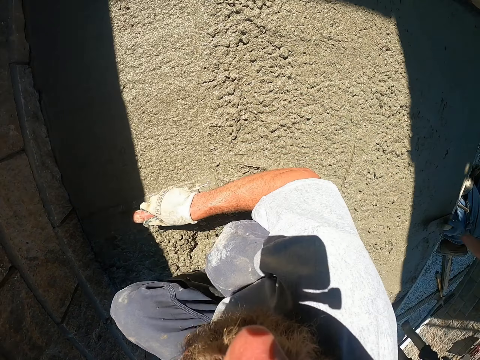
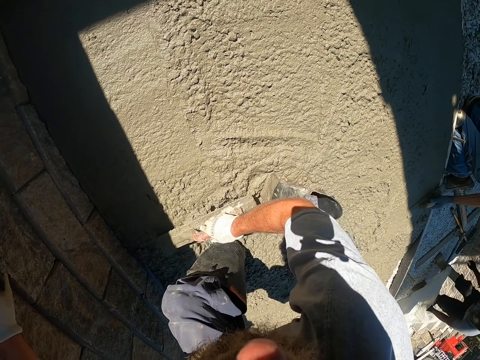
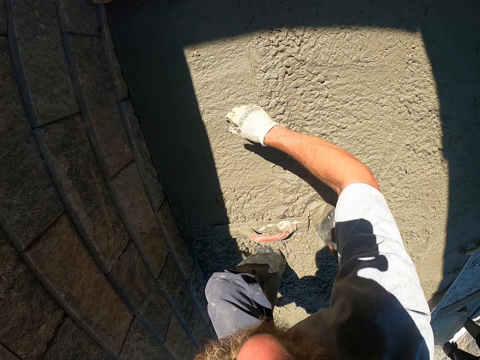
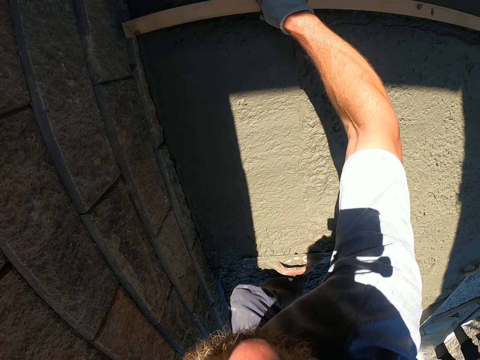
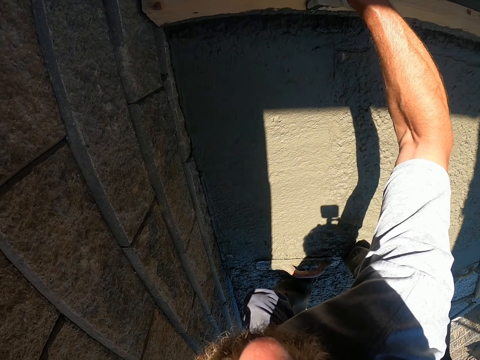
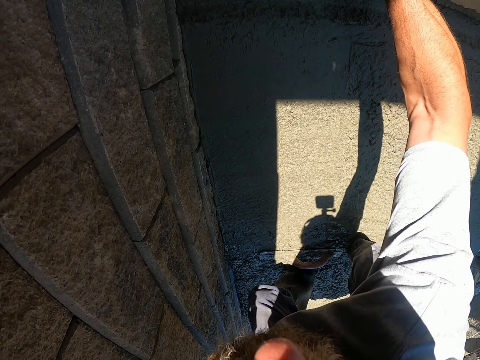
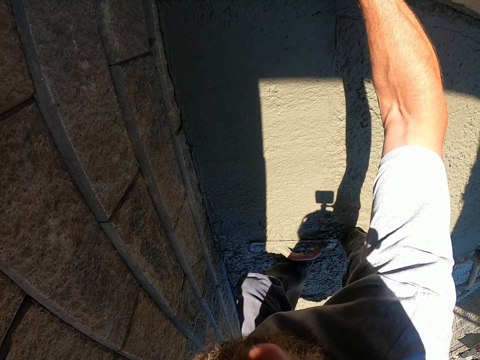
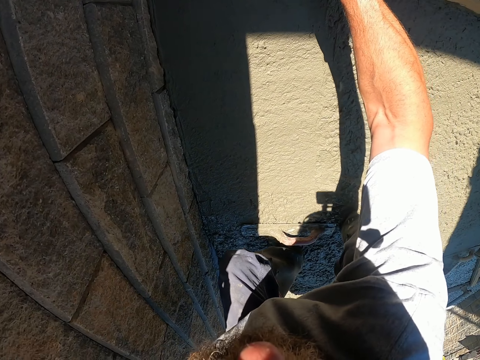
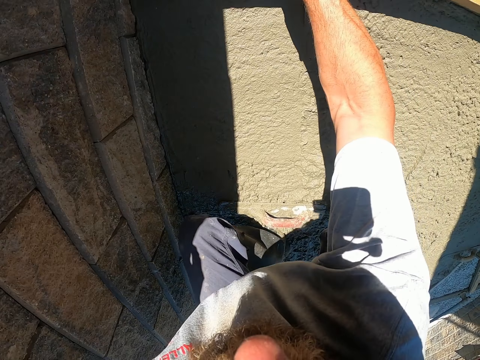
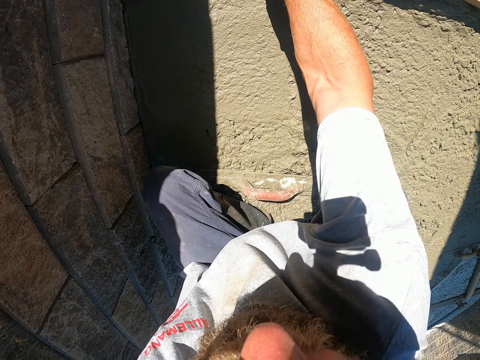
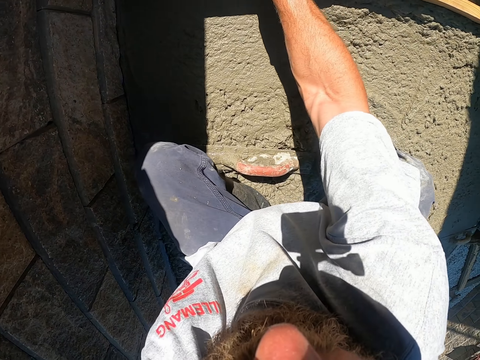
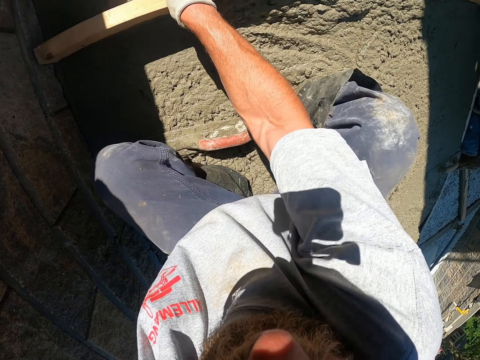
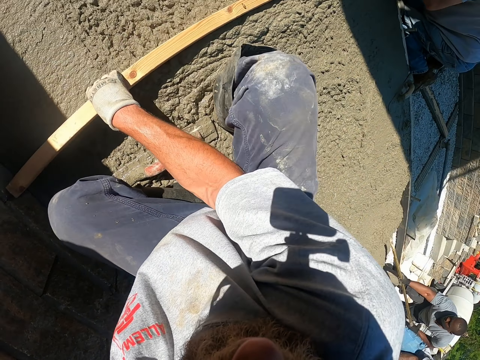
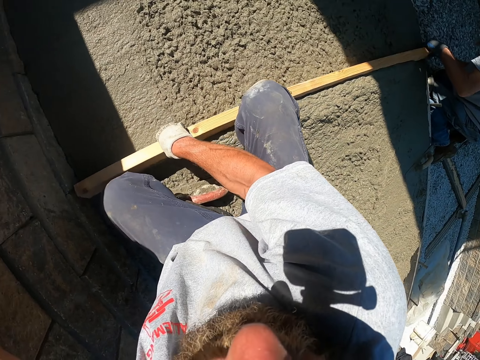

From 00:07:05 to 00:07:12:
The camera wearer uses a wooden screed to flatten the cement.

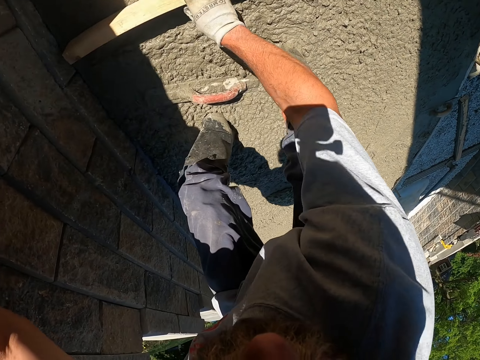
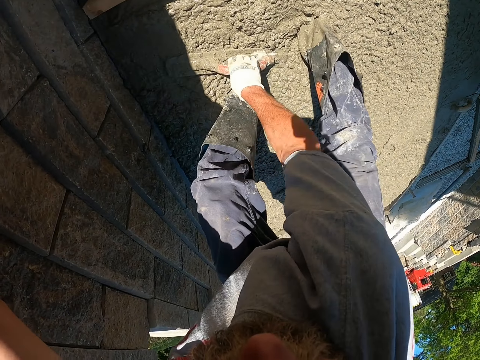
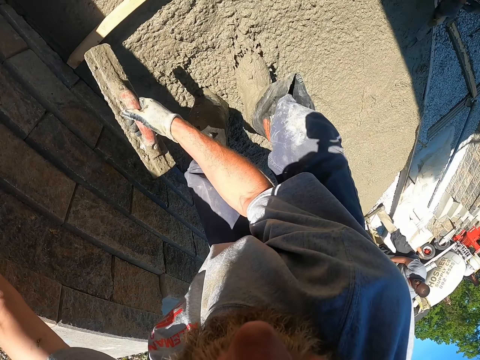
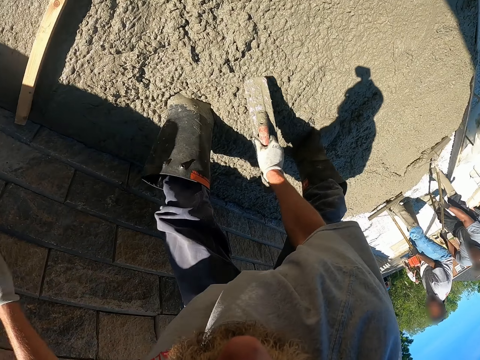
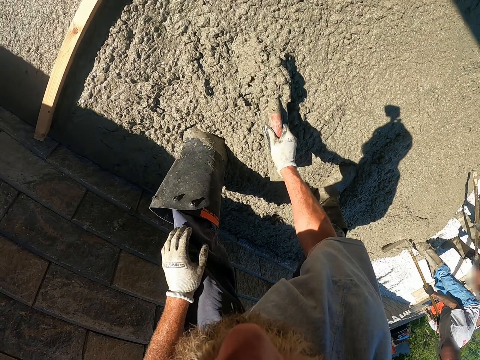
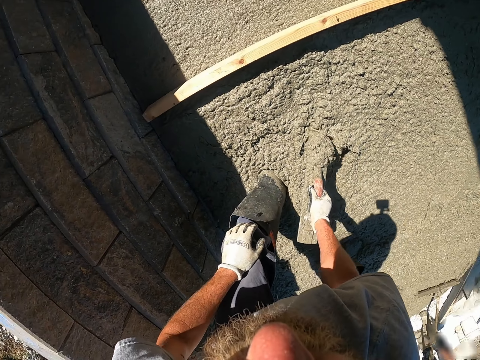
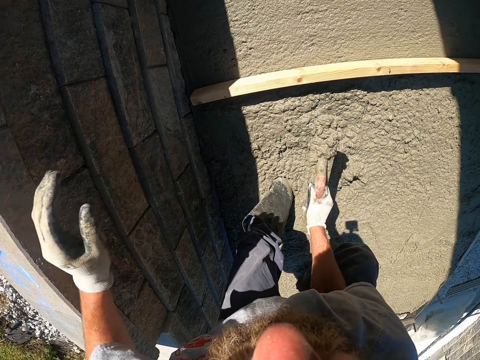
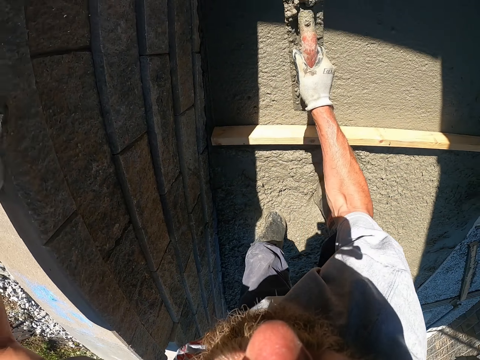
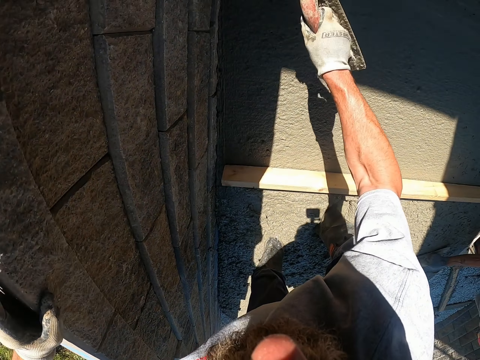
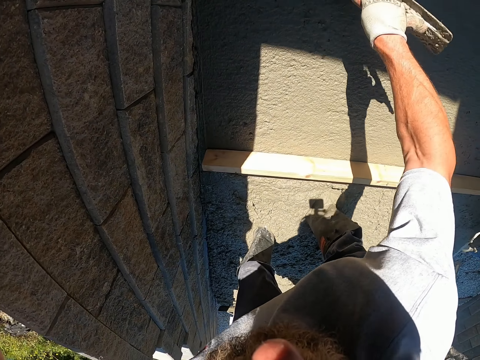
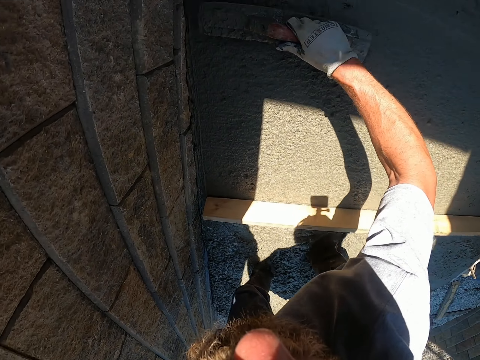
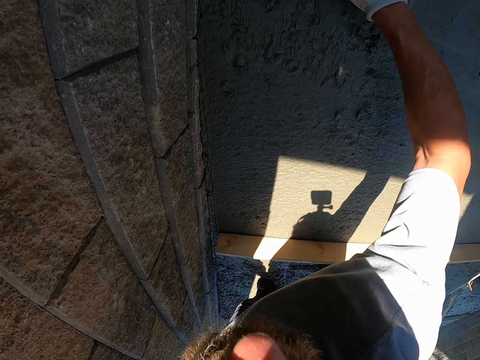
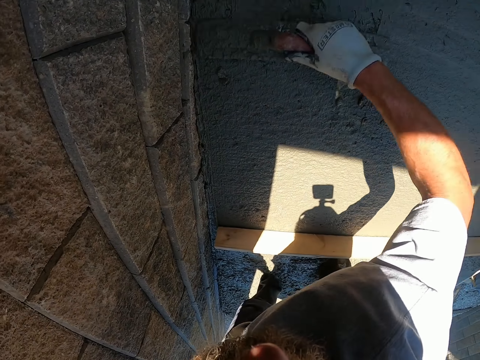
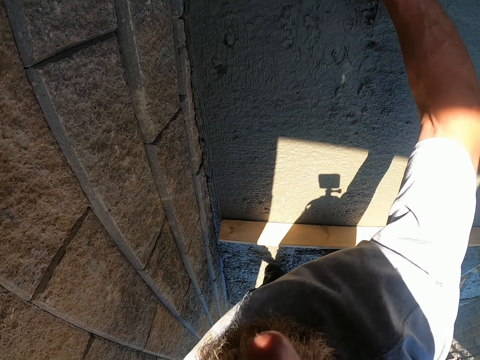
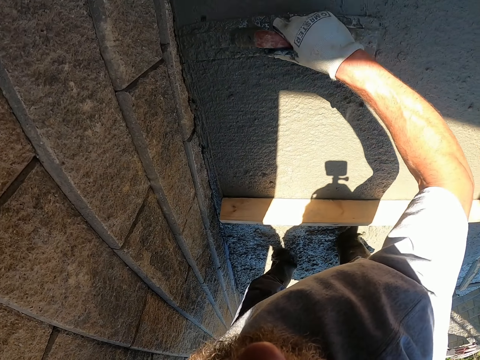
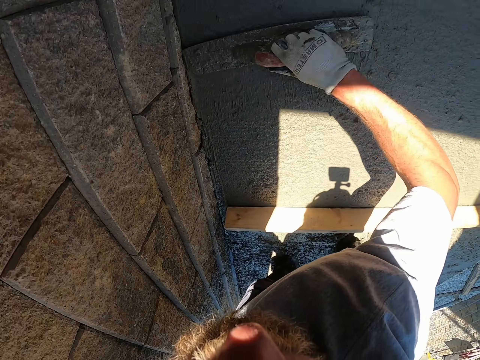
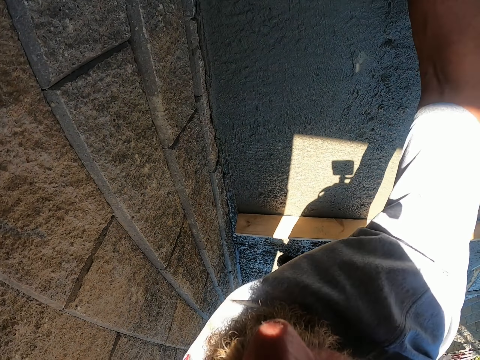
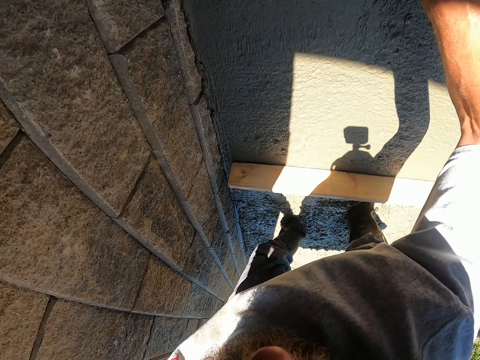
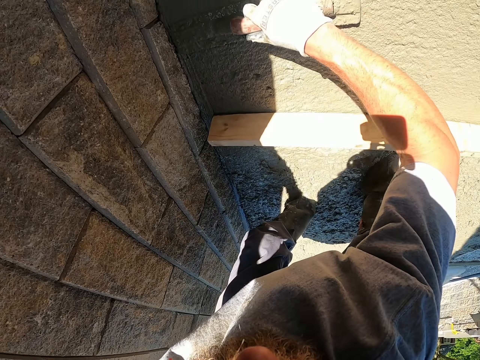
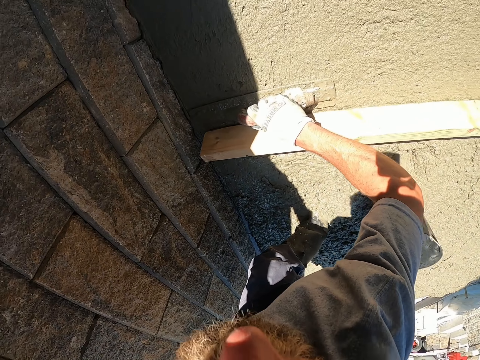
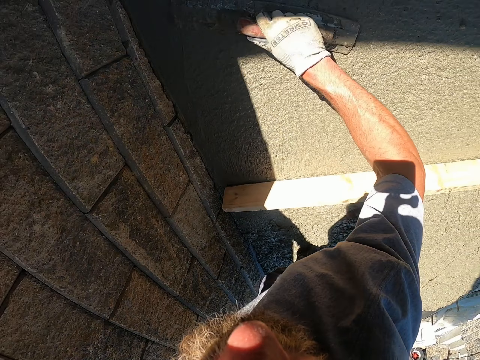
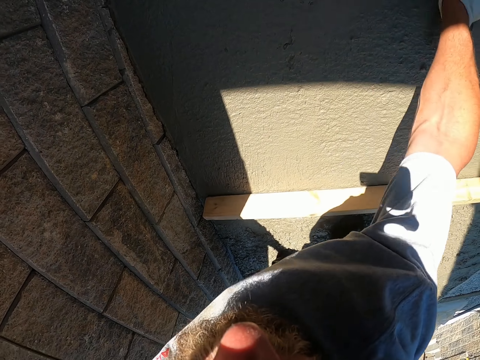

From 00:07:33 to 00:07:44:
The camera wearer spreads the cement using the screed. They fetch the cement with the screed. They use the screed to flatten the cement.

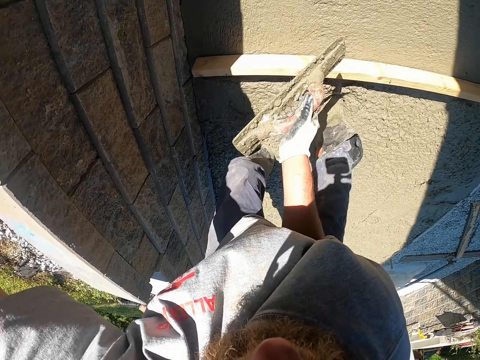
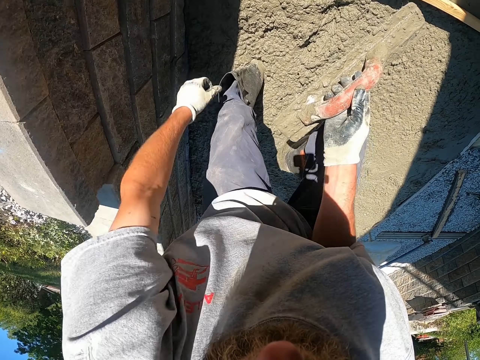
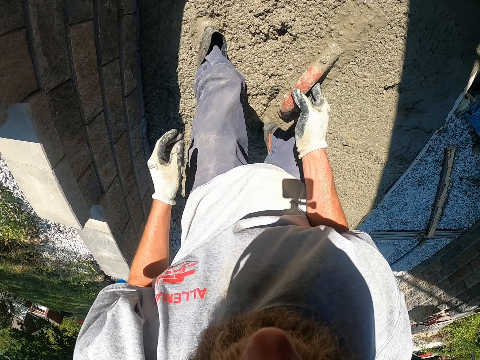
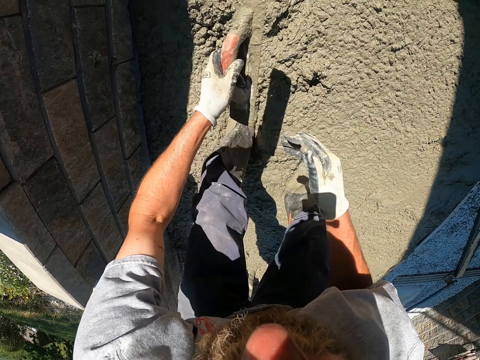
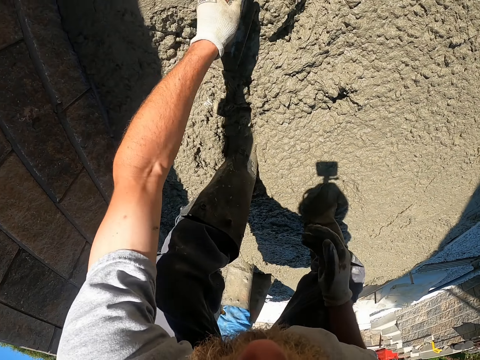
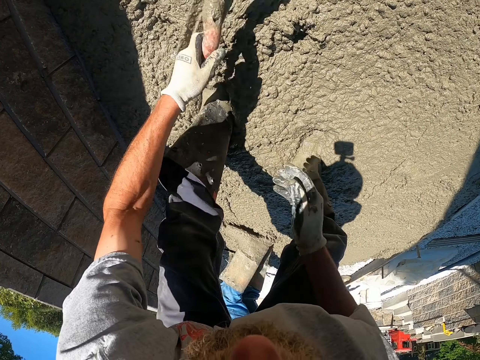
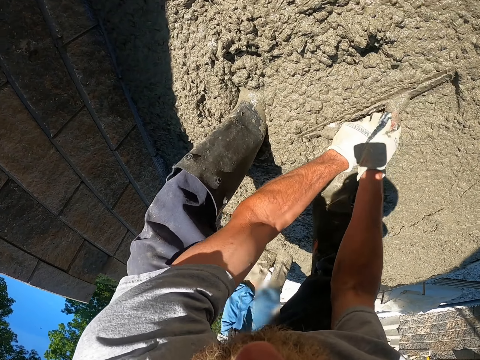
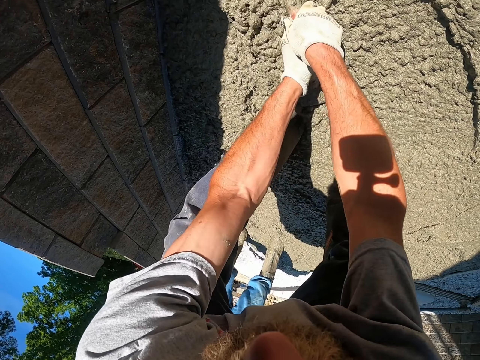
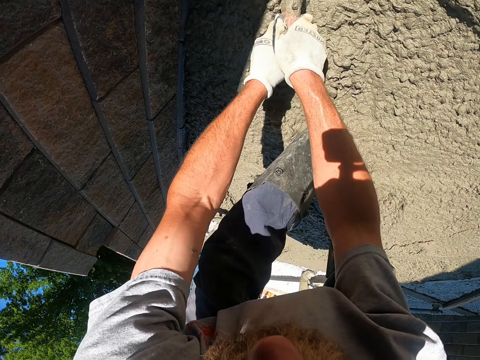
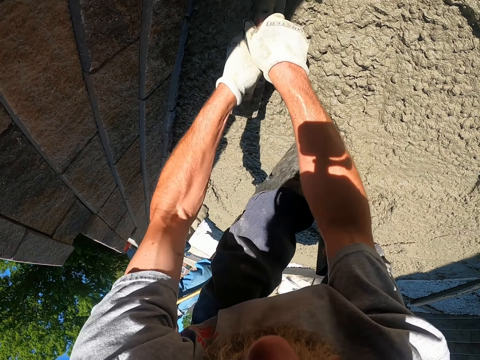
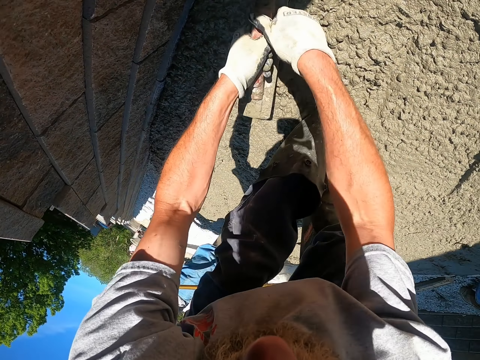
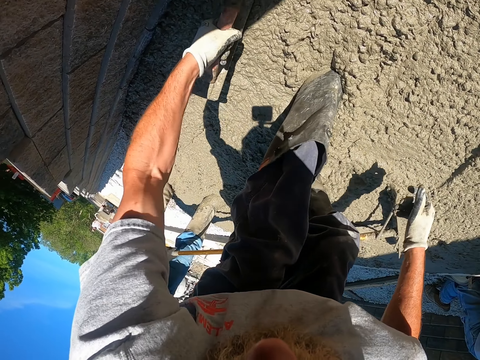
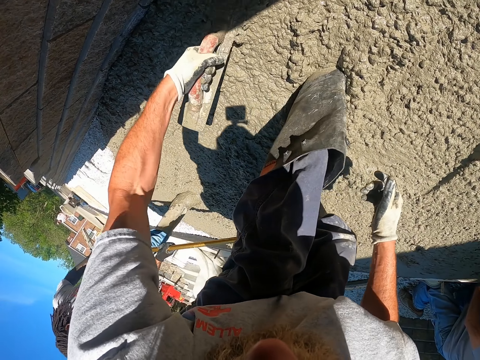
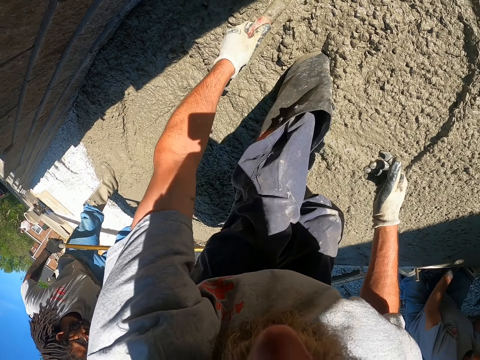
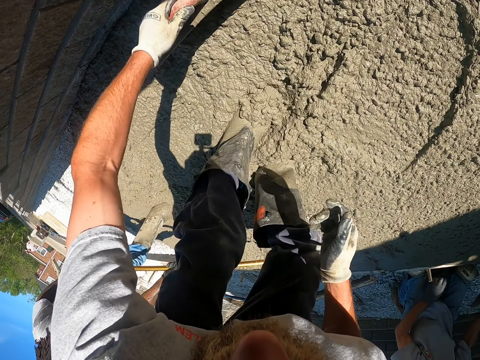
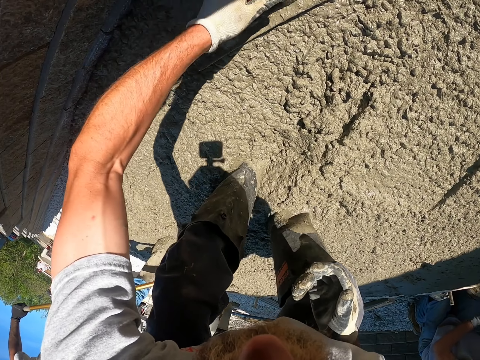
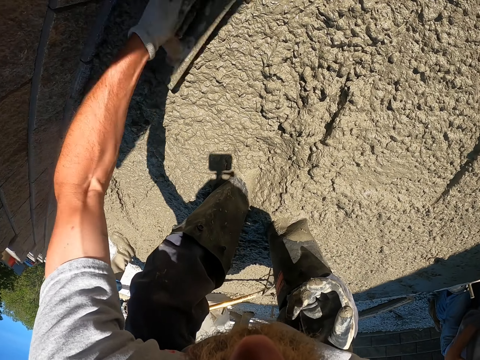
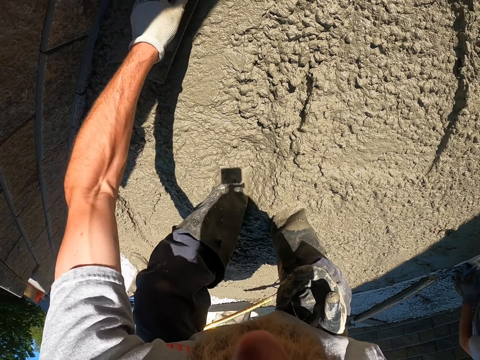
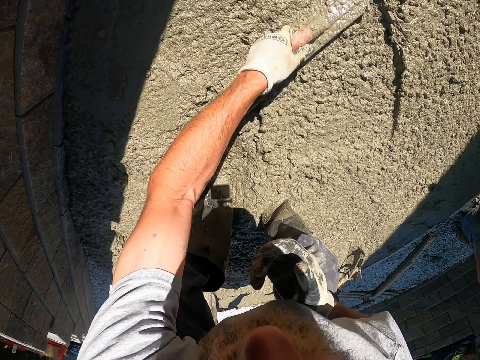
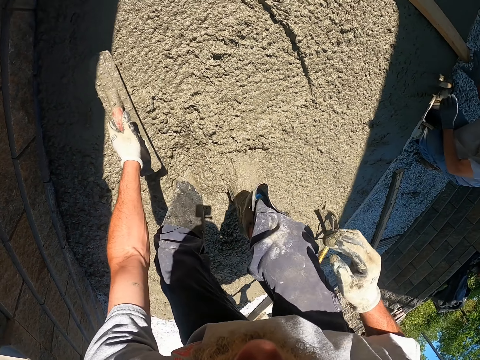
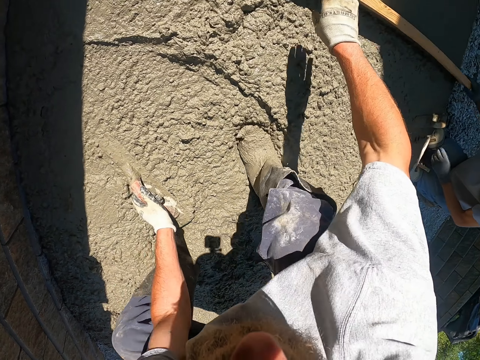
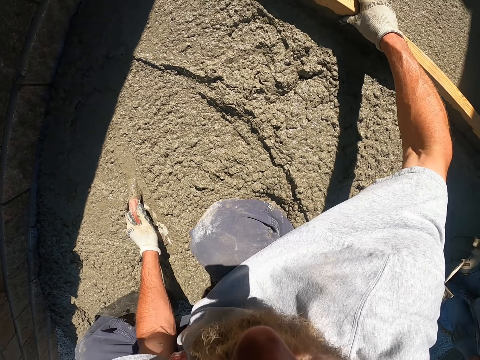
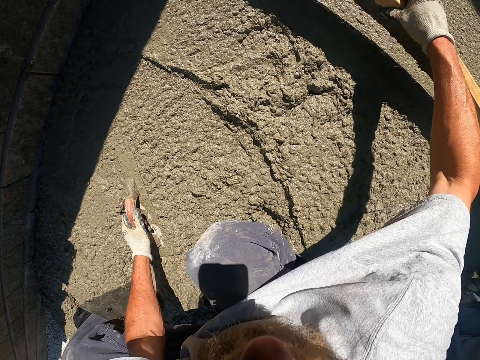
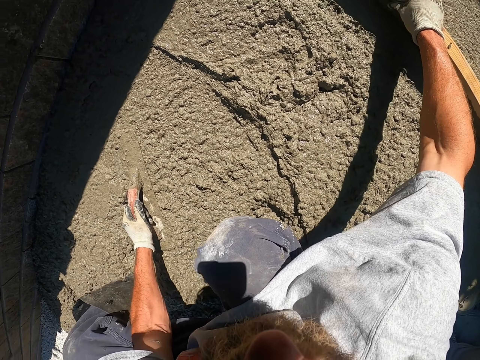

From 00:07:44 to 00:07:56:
The camera wearer uses the screed to flatten the cement. They spread the cement using the screed. They use the screed to push the cement. They use the wooden screed to flatten the cement.
